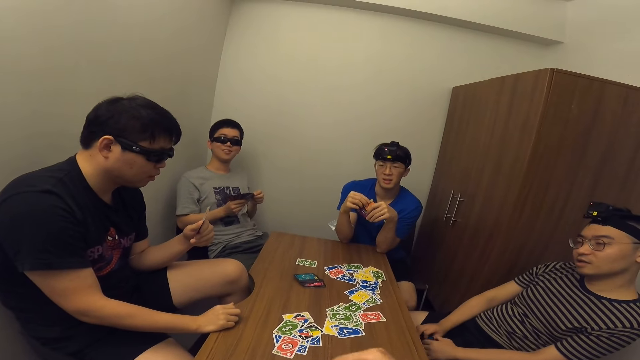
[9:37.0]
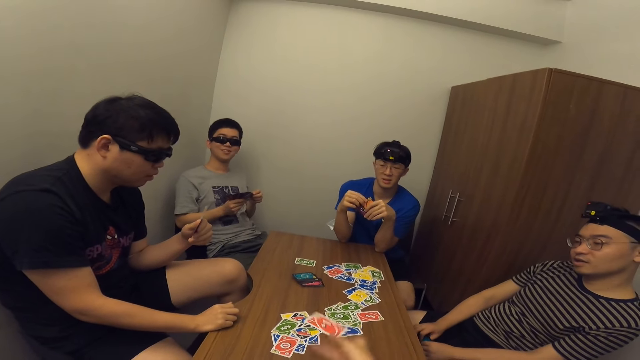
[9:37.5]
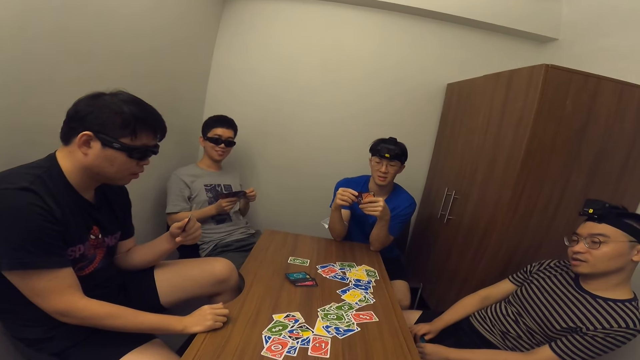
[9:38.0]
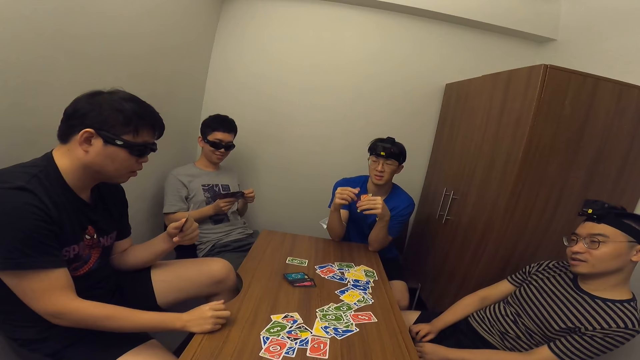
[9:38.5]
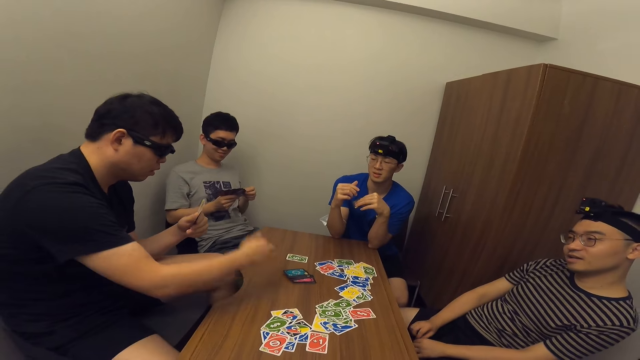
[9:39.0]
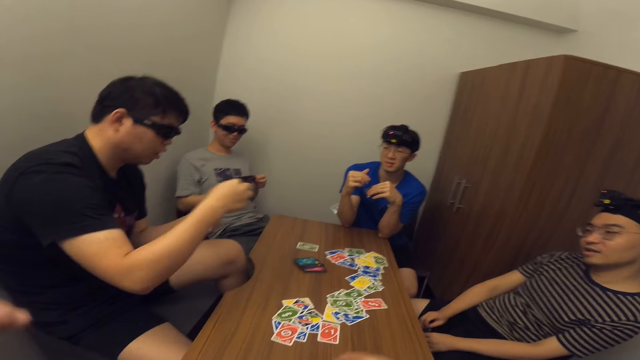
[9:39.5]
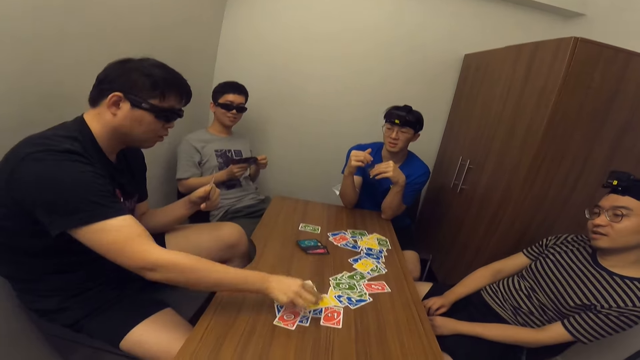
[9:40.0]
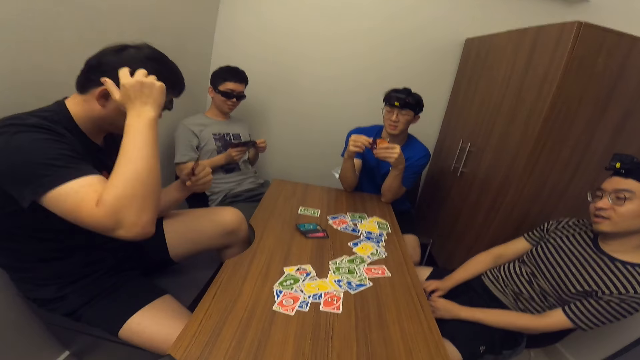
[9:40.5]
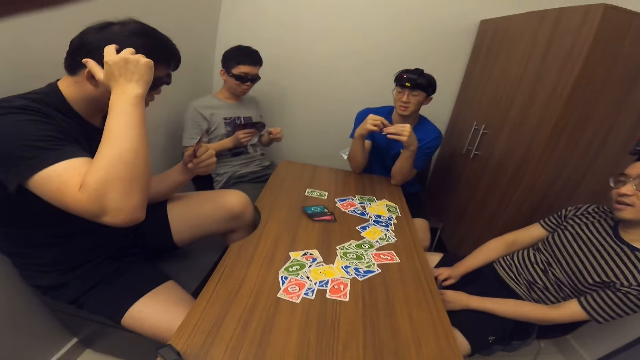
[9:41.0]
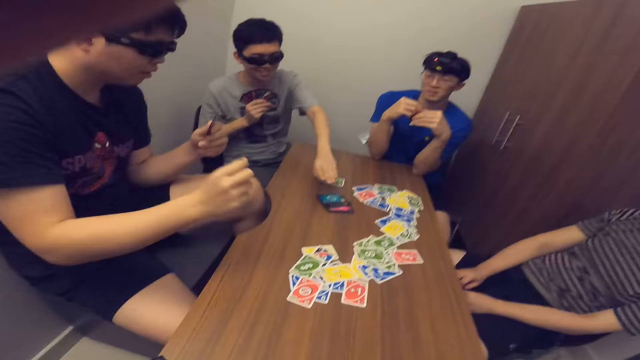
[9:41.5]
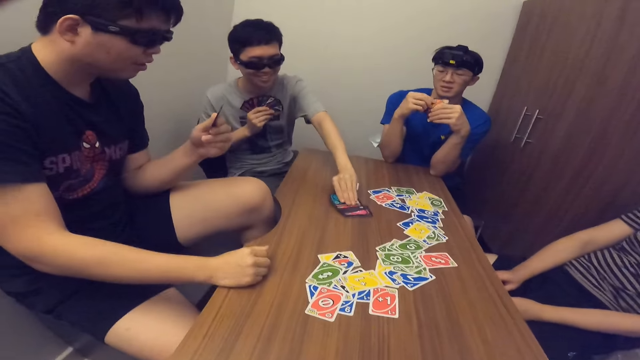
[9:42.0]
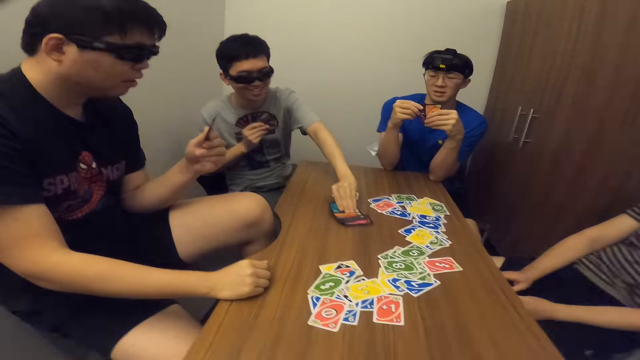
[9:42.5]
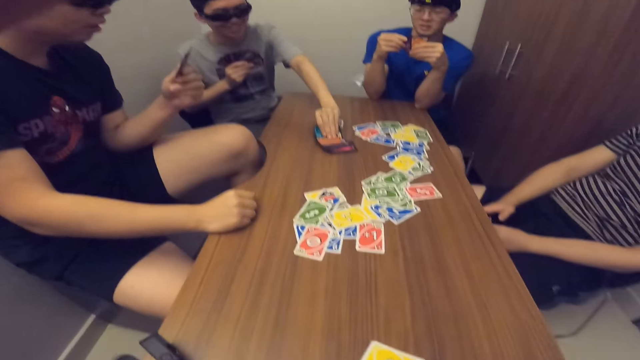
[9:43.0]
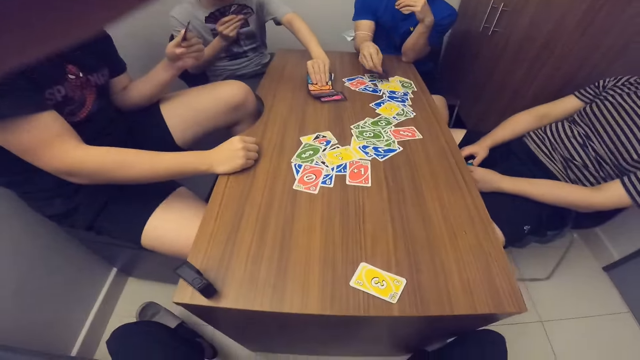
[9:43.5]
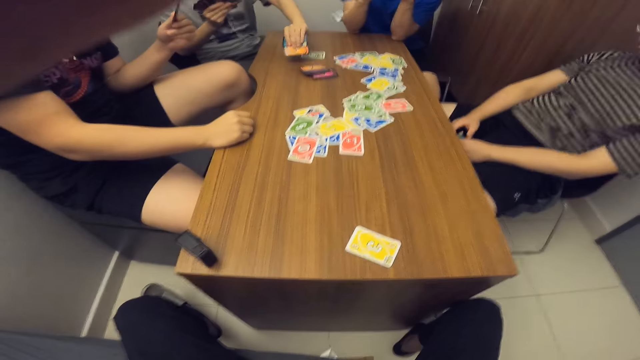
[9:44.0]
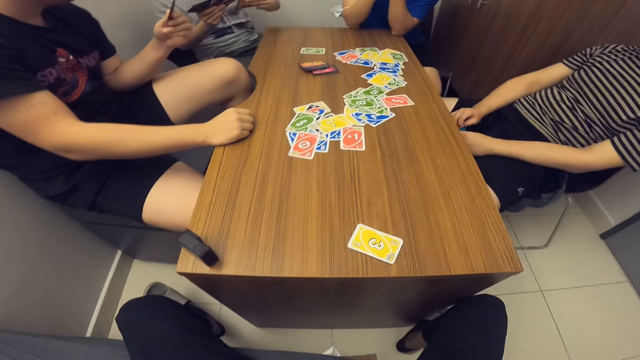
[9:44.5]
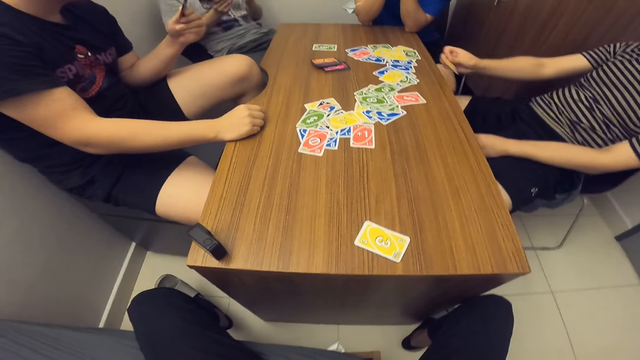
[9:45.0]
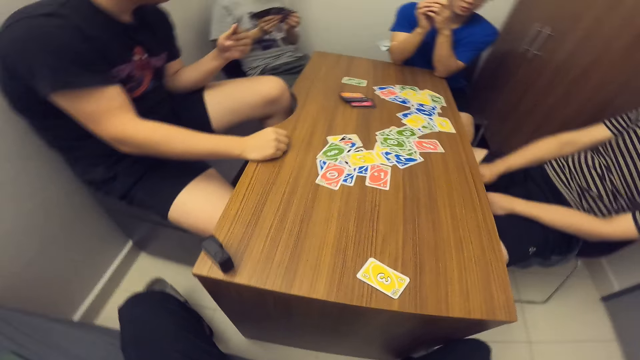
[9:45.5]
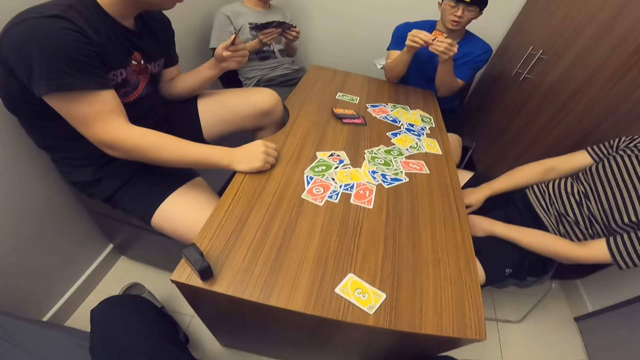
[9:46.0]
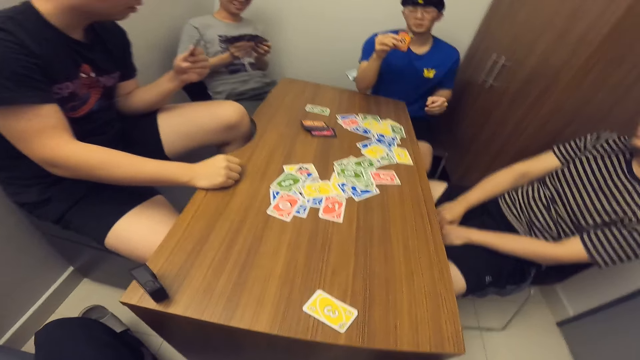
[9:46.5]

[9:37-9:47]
The camera wearer drops a card on the table with his right hand. A man drops a card on the table with his right hand. Another man picks two cards from the deck of cards on the table with his left hand. A third man drops a card on the table with his right hand. A fourth man drops a card on the table with his right hand.

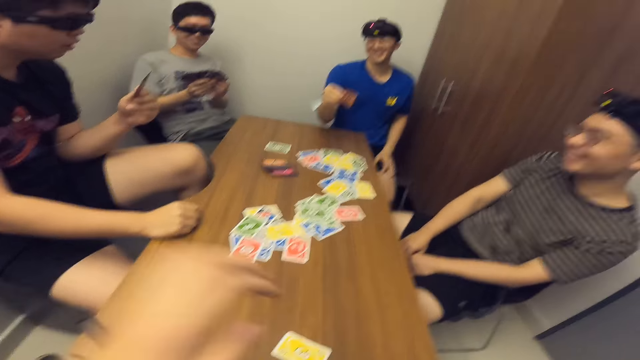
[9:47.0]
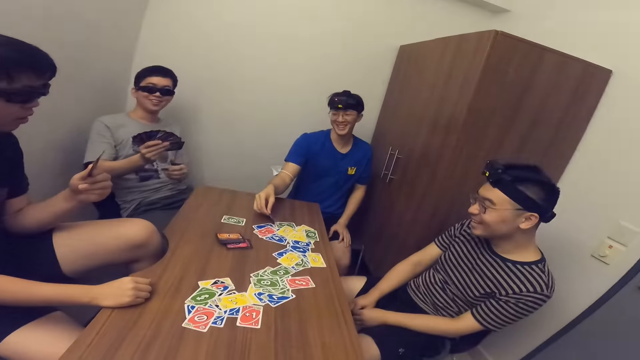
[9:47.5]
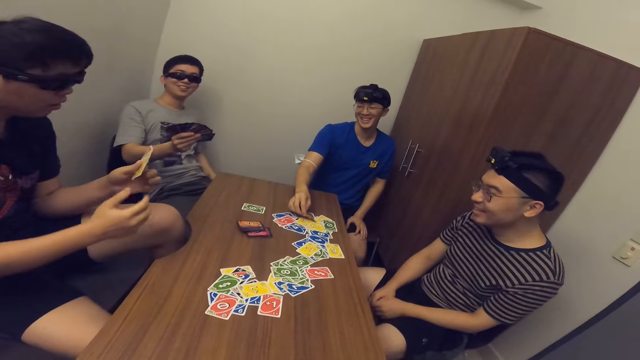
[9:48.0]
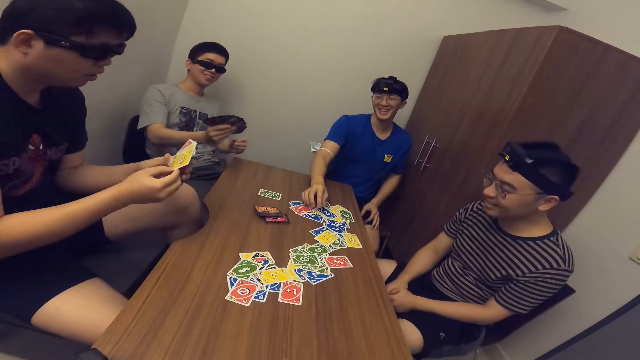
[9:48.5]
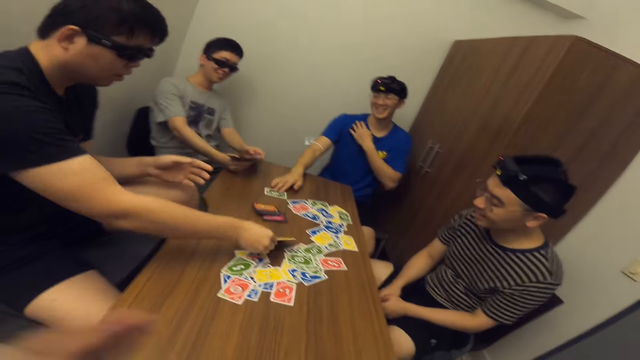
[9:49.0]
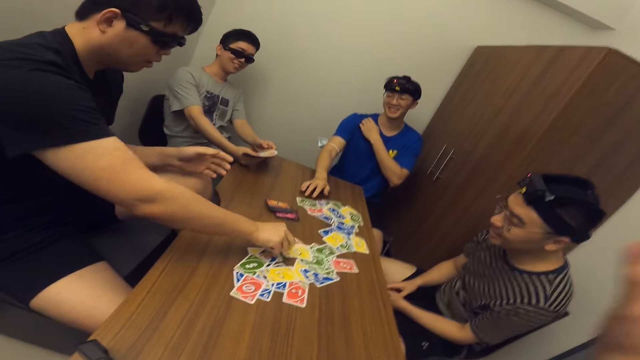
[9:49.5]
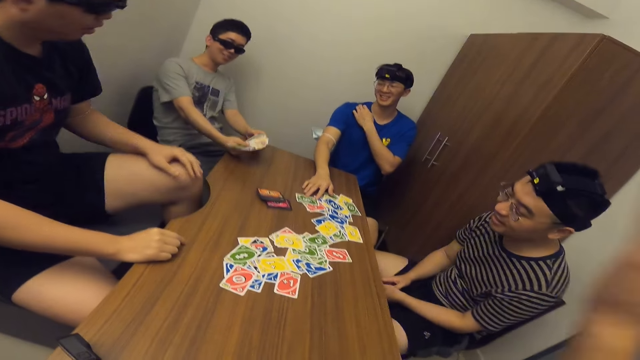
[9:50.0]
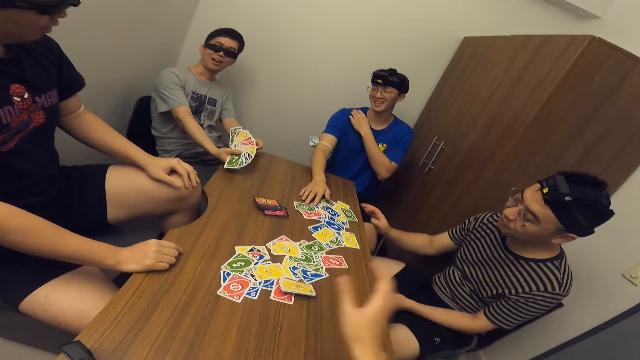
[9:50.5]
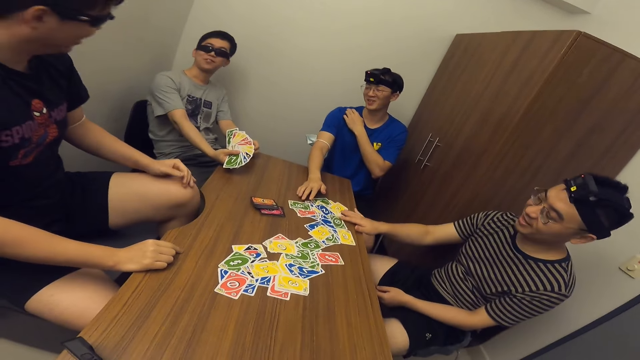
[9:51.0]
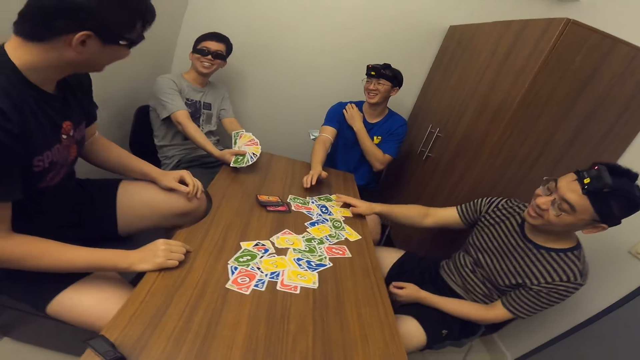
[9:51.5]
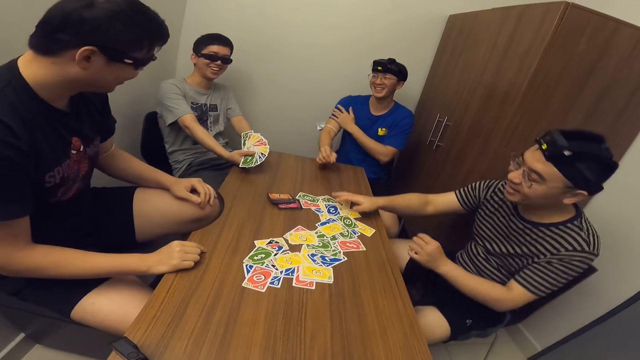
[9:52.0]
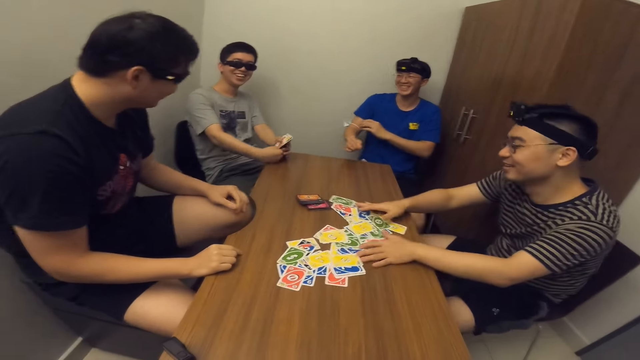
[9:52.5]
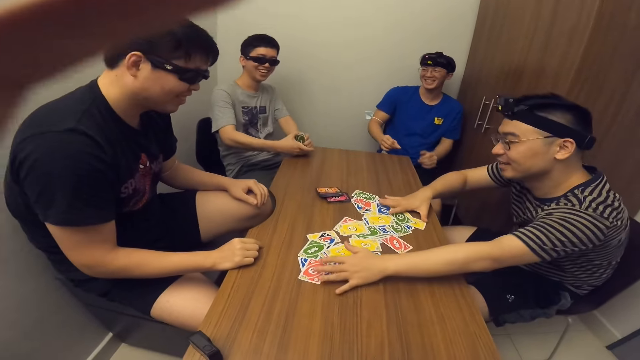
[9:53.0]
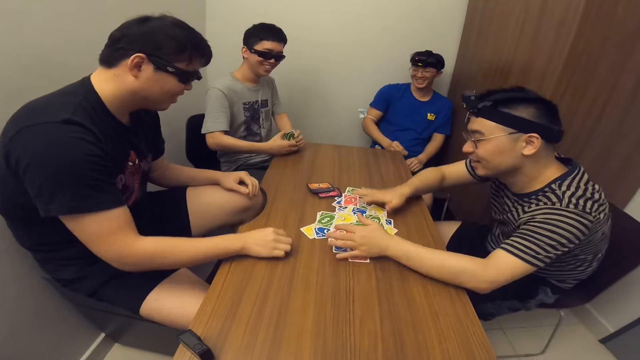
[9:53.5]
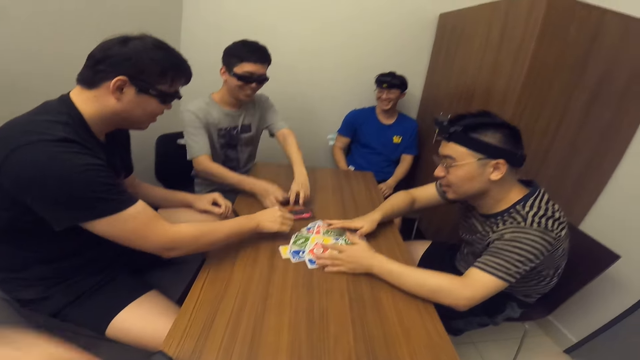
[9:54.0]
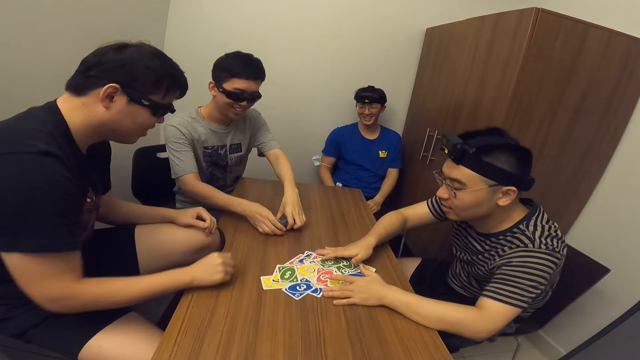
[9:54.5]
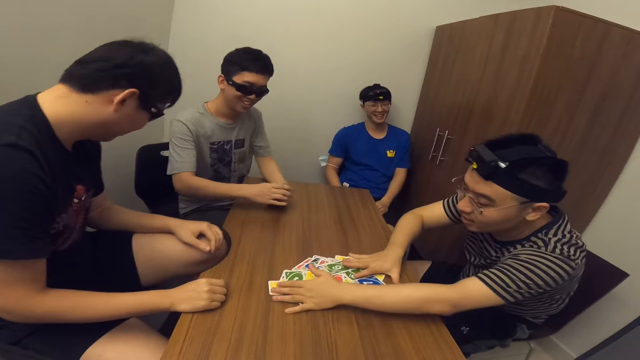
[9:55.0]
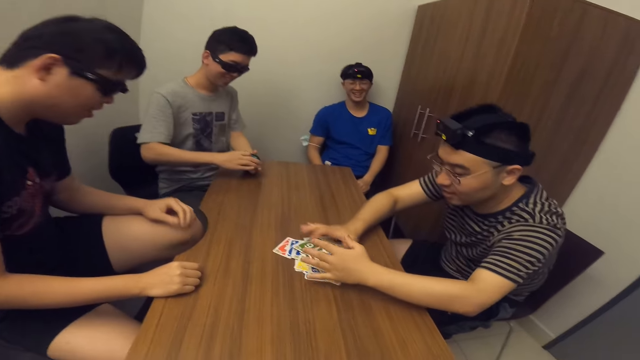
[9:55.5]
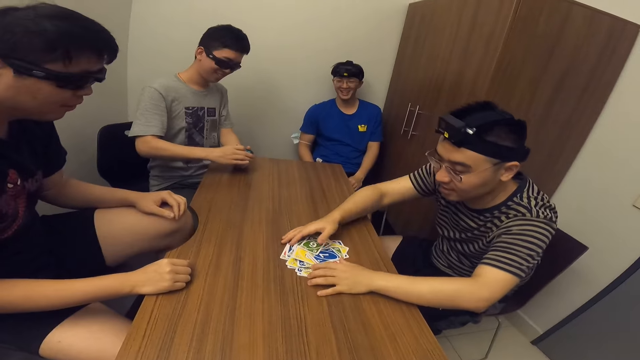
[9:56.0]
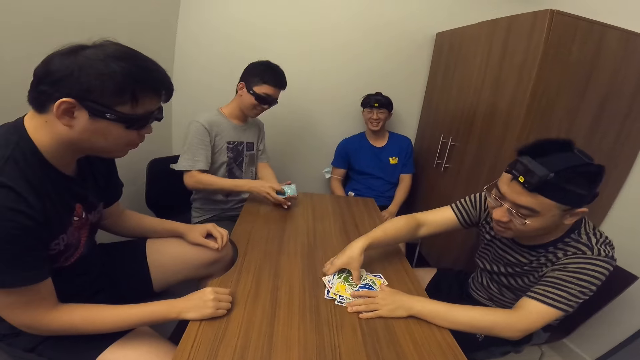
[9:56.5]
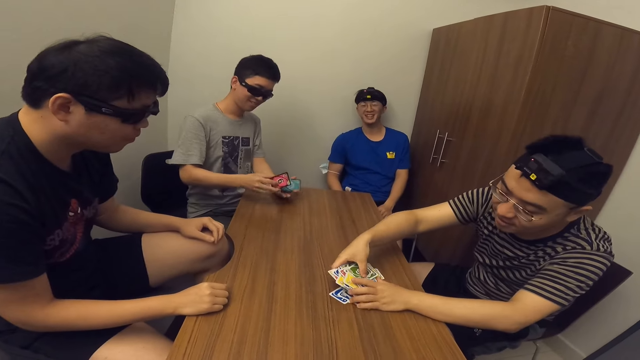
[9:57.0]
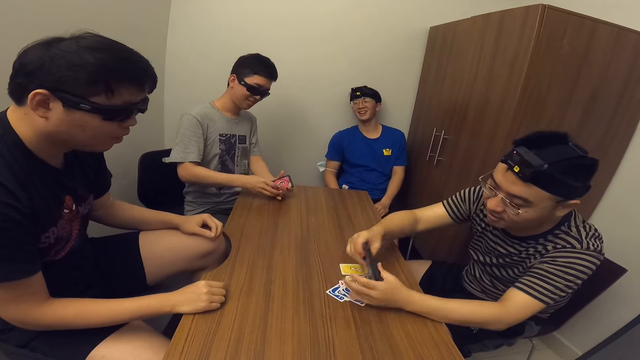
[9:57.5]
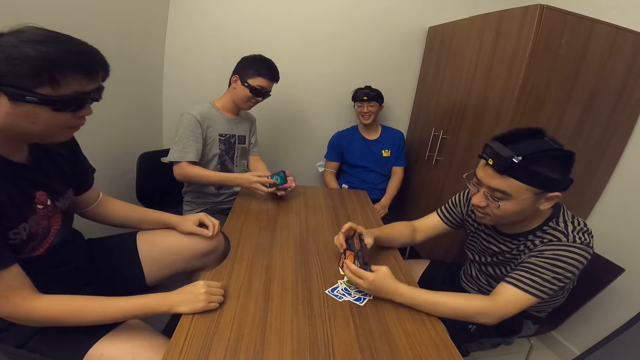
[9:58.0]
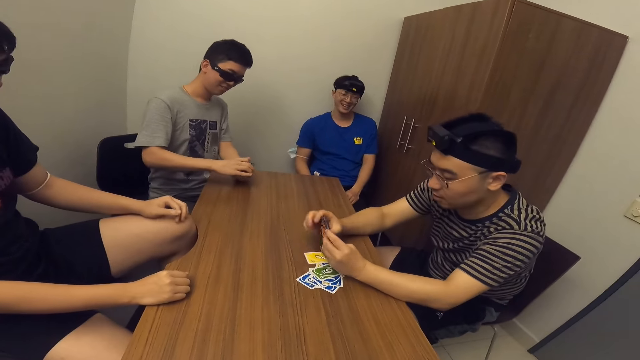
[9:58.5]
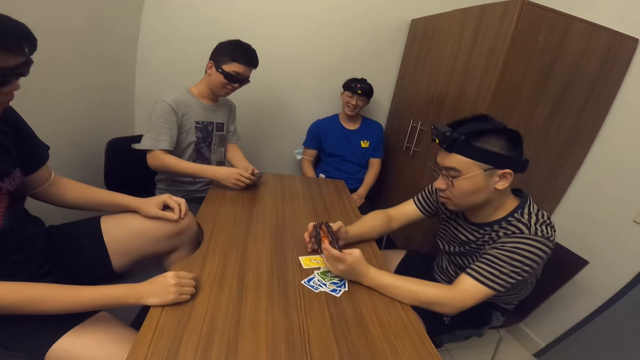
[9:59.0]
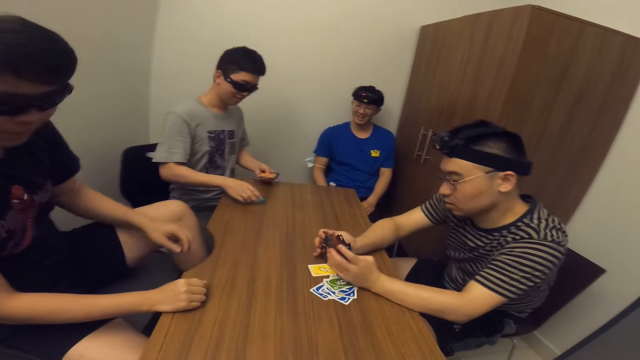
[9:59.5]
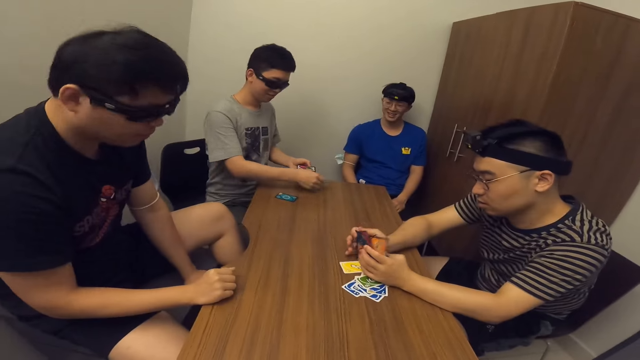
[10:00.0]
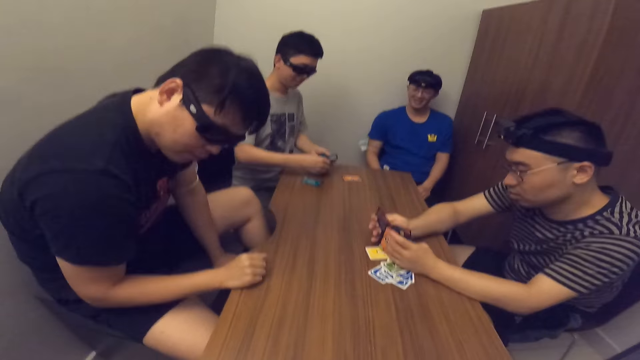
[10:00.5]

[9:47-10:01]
A man drops a card on the table with his right hand. Another man drops some cards on the table with his right hand. The camera wearer drops a card on the table with his right hand. A third man gathers the cards on the table with both his hands and touches the cards. A fourth man picks cards and gathers the deck of cards on the table with both hands. The third man arranges the cards. The fourth man shuffles the deck of cards with both hands and arranges the cards.
